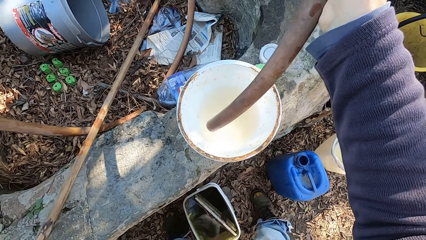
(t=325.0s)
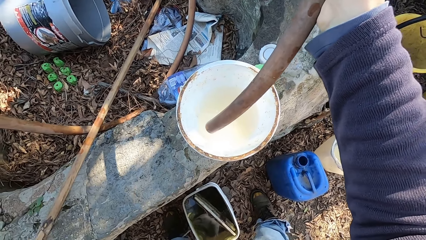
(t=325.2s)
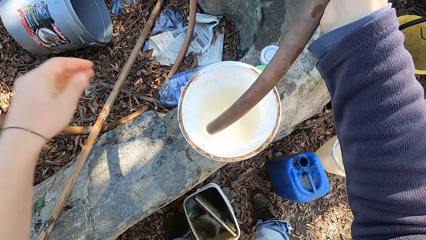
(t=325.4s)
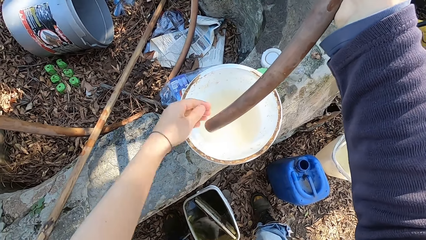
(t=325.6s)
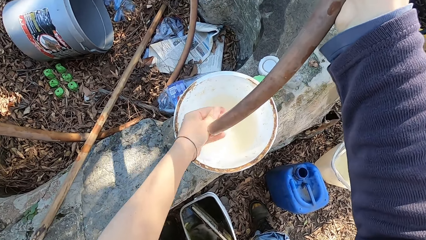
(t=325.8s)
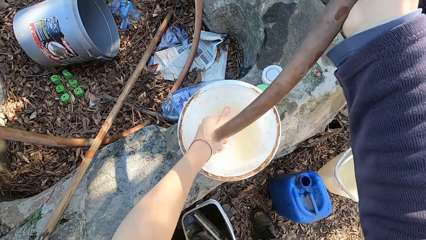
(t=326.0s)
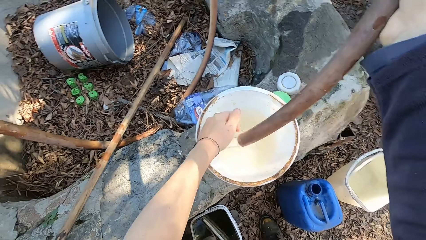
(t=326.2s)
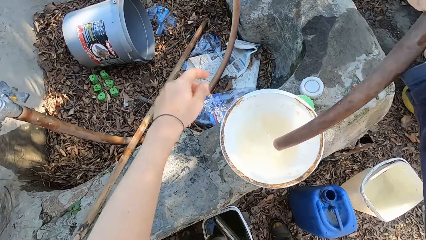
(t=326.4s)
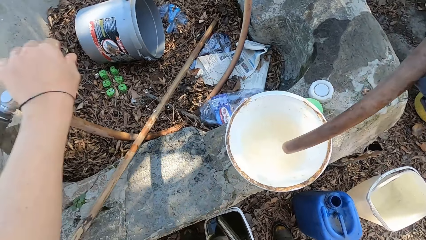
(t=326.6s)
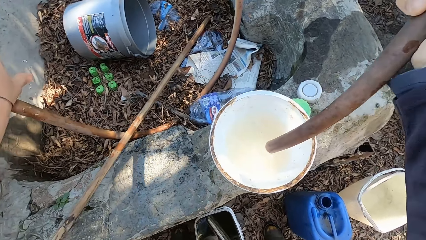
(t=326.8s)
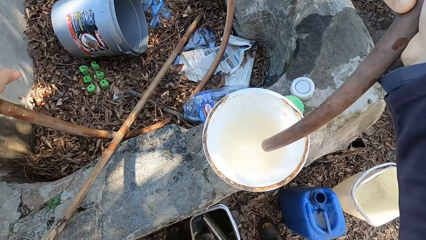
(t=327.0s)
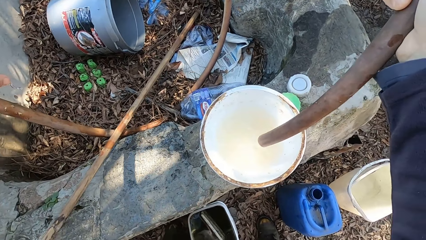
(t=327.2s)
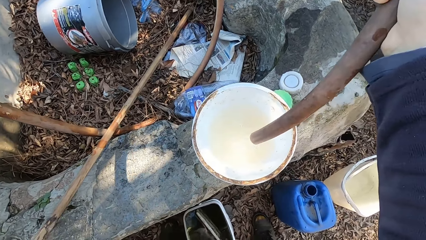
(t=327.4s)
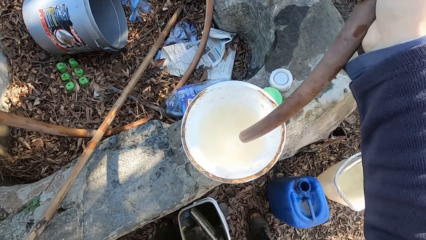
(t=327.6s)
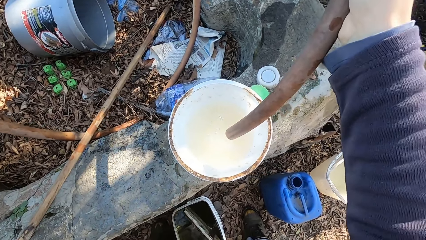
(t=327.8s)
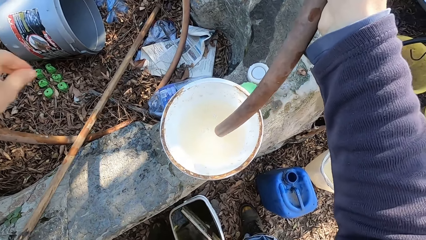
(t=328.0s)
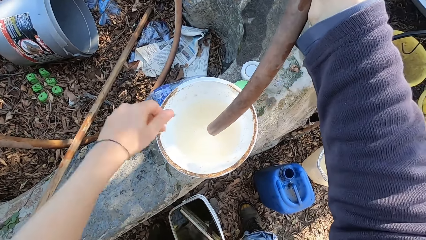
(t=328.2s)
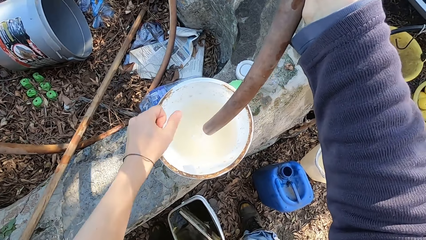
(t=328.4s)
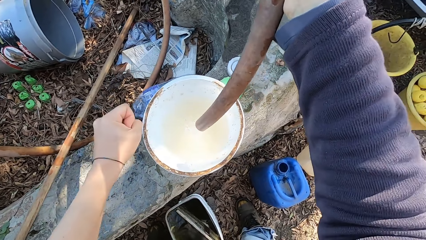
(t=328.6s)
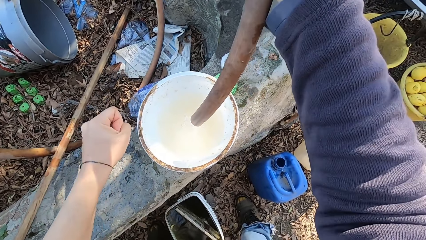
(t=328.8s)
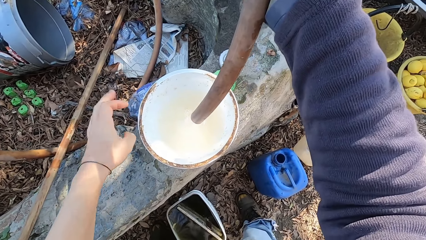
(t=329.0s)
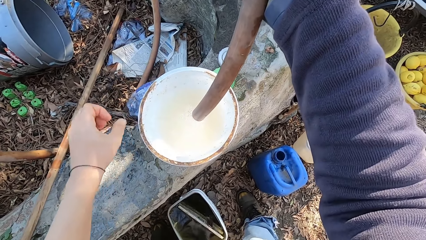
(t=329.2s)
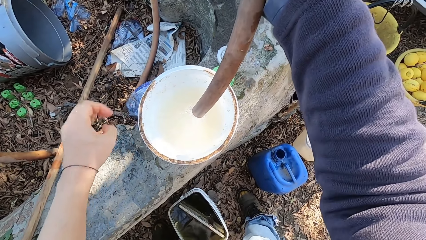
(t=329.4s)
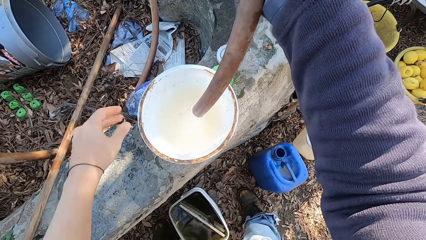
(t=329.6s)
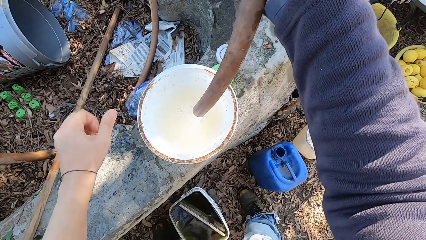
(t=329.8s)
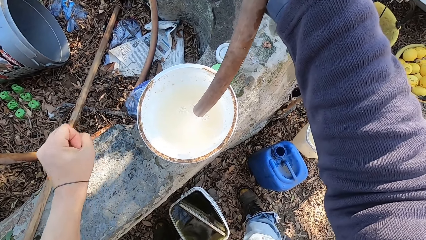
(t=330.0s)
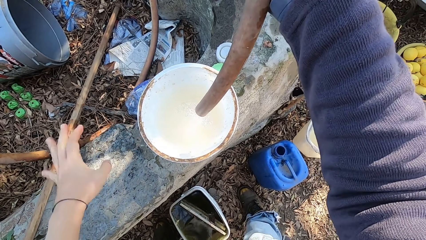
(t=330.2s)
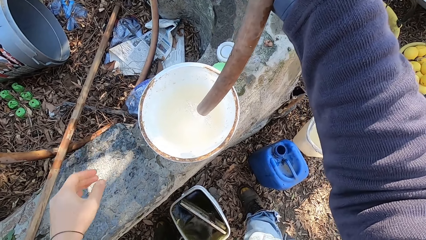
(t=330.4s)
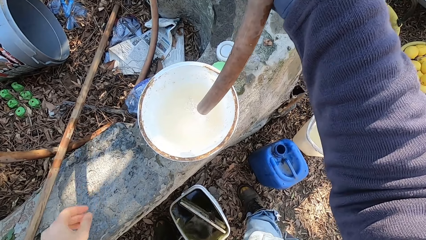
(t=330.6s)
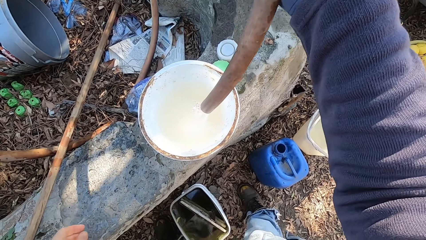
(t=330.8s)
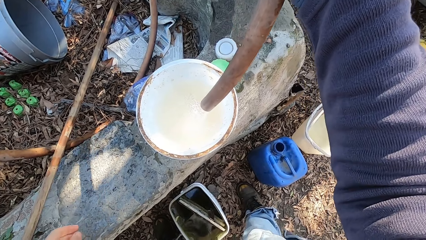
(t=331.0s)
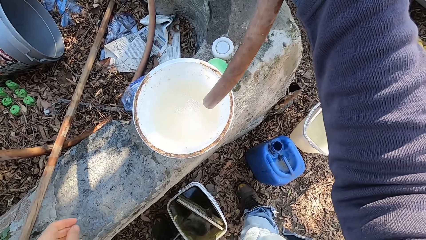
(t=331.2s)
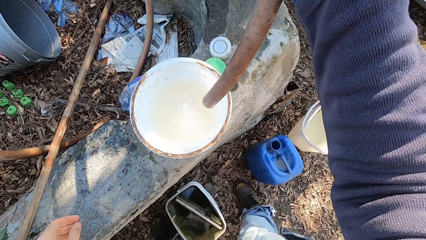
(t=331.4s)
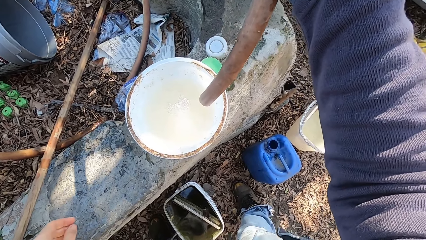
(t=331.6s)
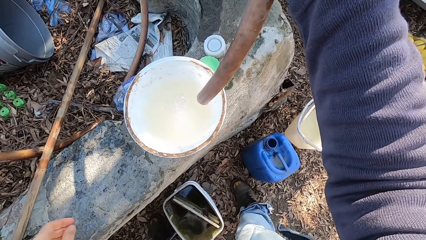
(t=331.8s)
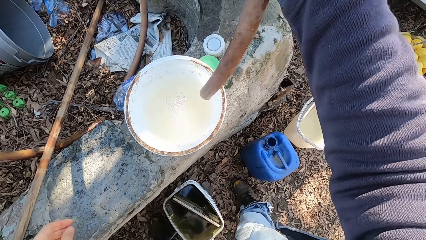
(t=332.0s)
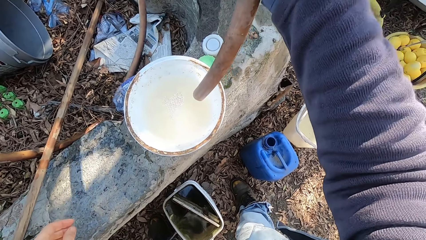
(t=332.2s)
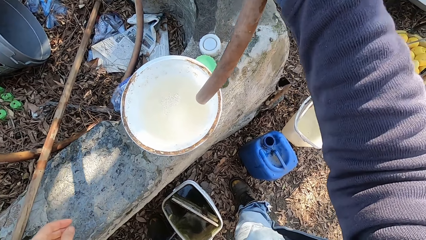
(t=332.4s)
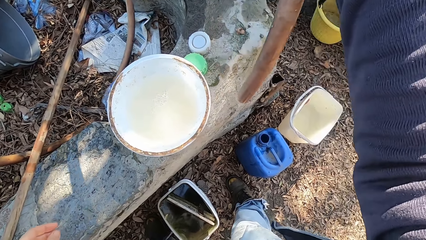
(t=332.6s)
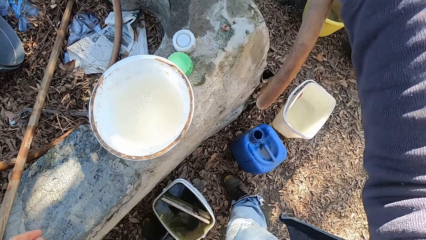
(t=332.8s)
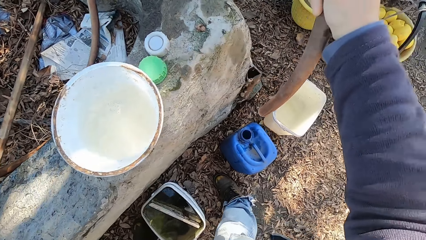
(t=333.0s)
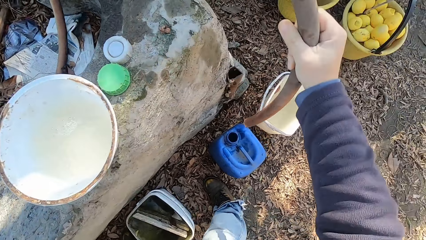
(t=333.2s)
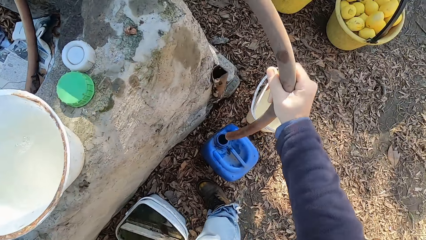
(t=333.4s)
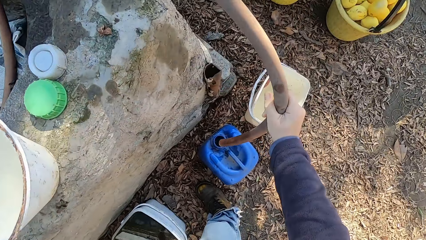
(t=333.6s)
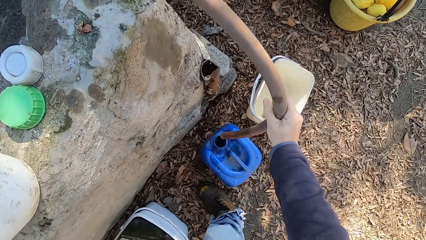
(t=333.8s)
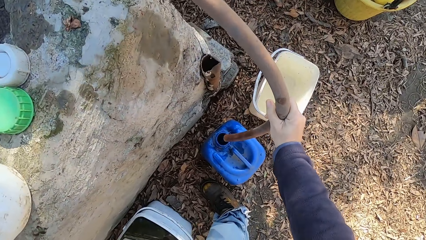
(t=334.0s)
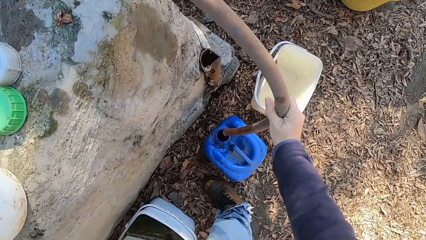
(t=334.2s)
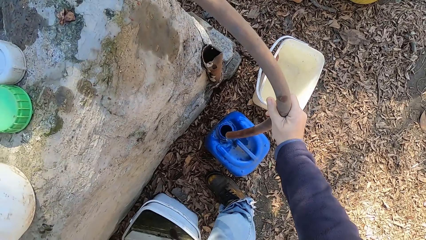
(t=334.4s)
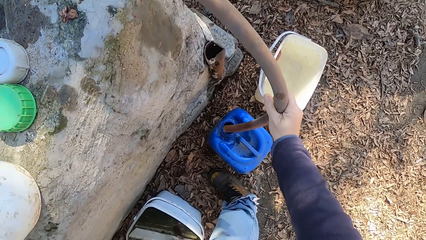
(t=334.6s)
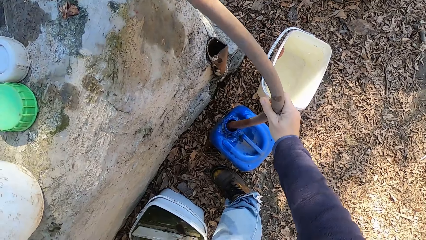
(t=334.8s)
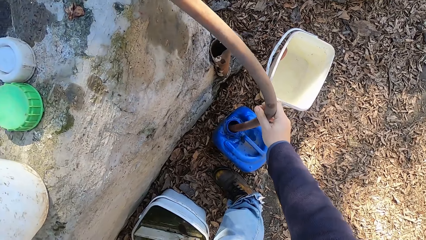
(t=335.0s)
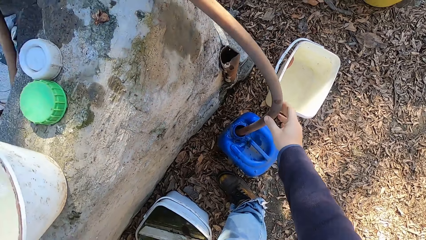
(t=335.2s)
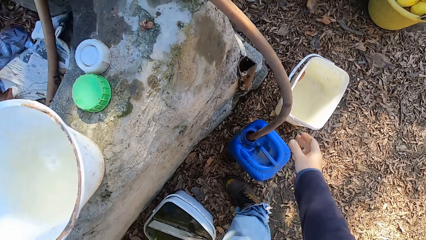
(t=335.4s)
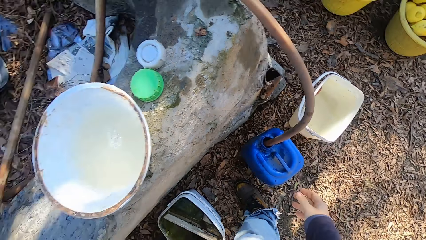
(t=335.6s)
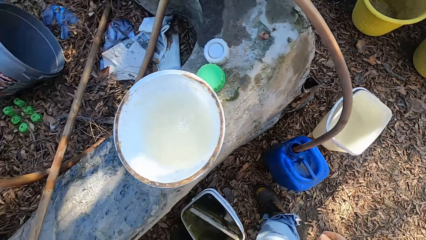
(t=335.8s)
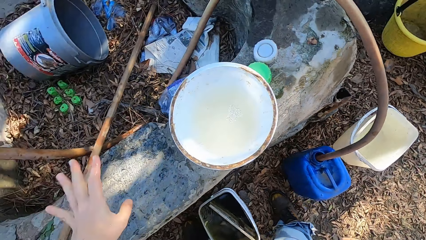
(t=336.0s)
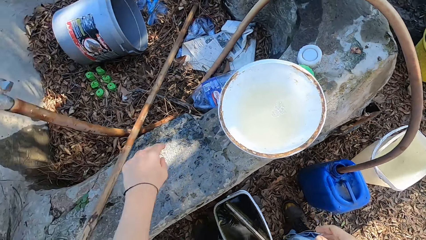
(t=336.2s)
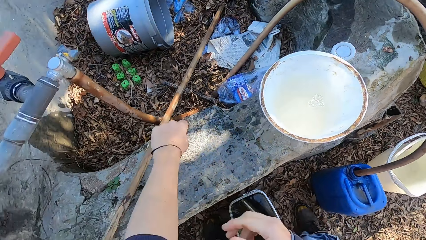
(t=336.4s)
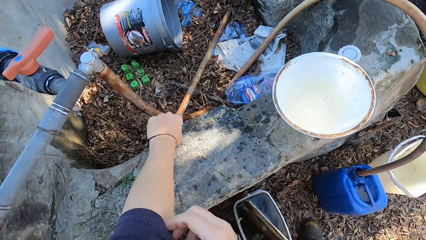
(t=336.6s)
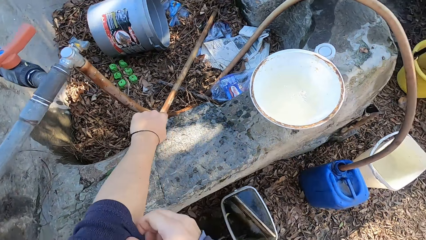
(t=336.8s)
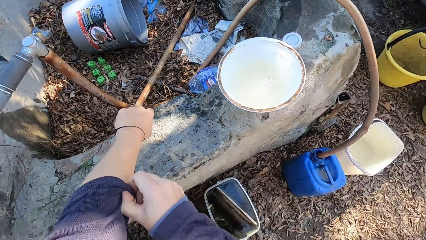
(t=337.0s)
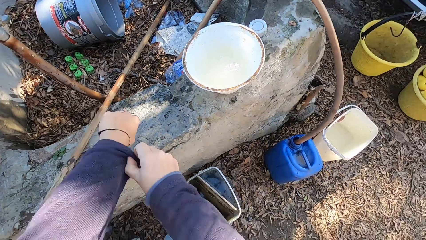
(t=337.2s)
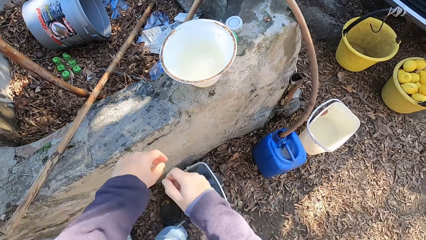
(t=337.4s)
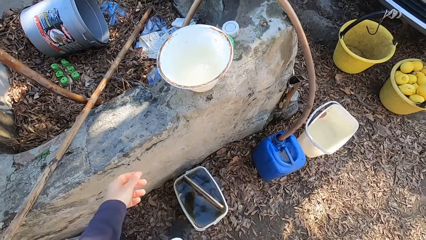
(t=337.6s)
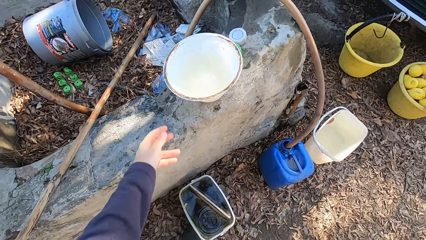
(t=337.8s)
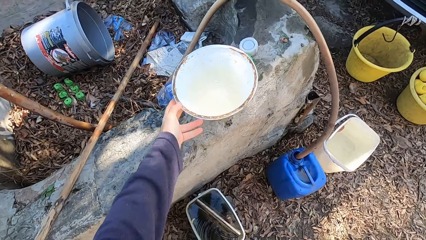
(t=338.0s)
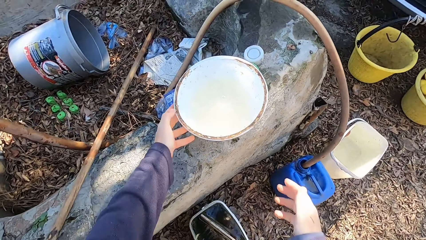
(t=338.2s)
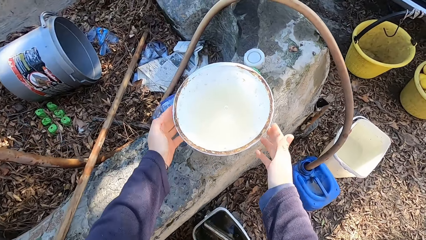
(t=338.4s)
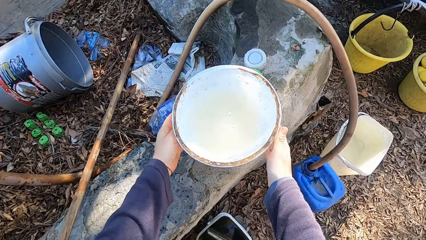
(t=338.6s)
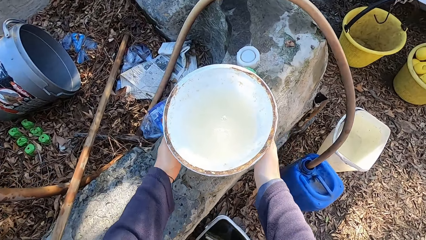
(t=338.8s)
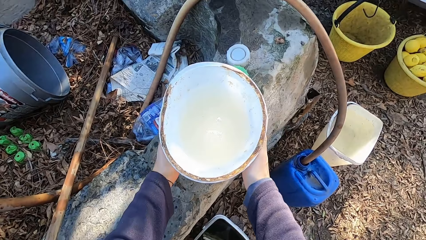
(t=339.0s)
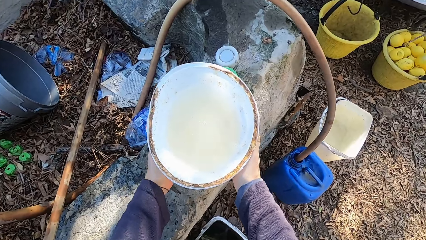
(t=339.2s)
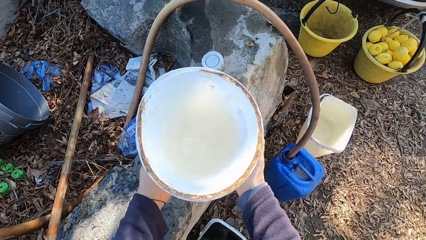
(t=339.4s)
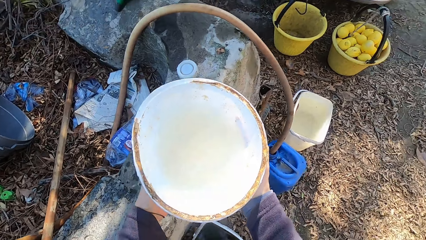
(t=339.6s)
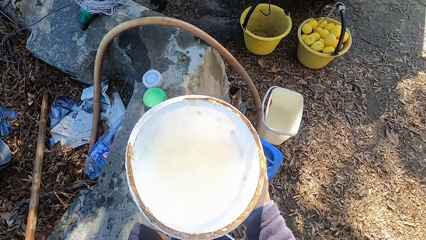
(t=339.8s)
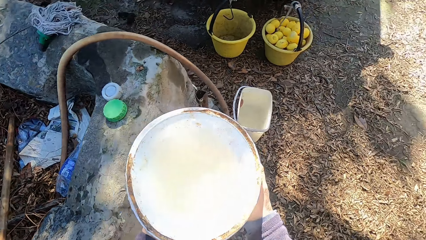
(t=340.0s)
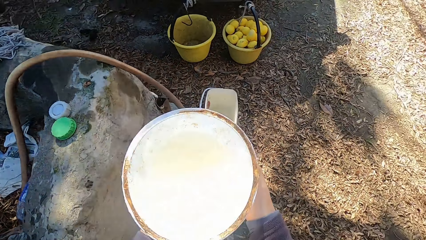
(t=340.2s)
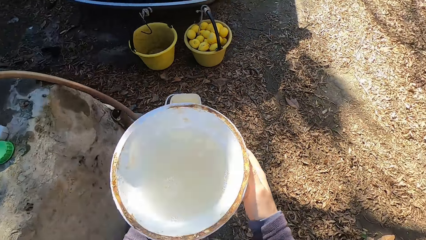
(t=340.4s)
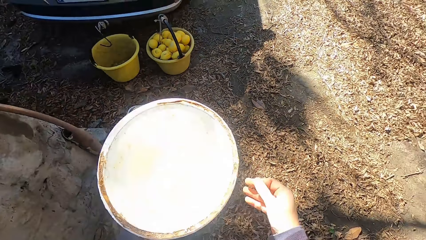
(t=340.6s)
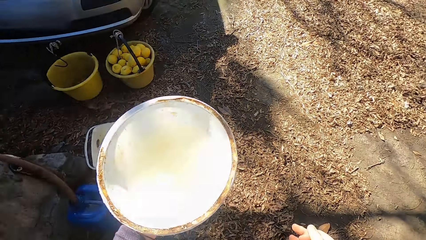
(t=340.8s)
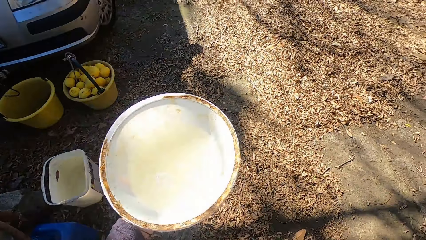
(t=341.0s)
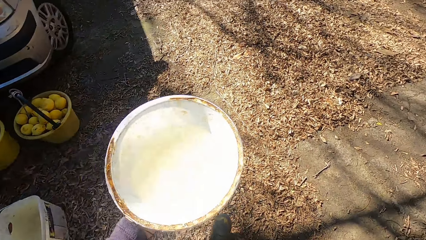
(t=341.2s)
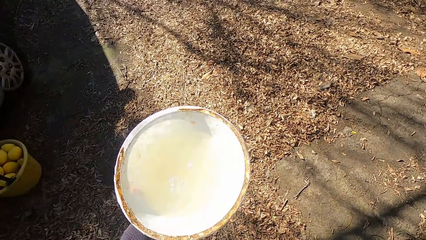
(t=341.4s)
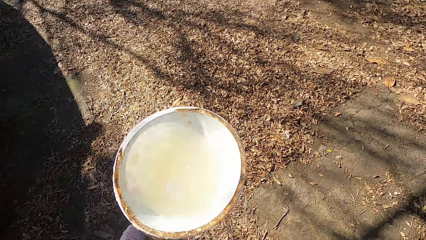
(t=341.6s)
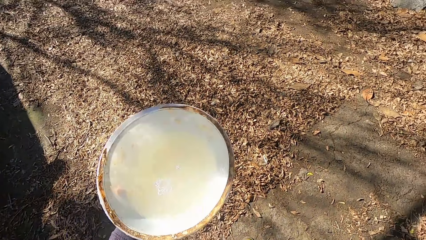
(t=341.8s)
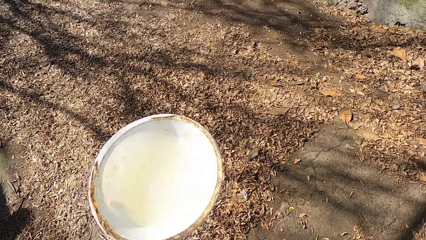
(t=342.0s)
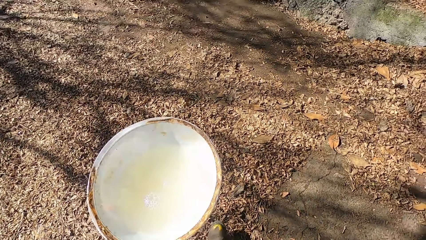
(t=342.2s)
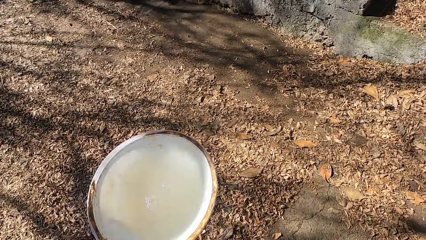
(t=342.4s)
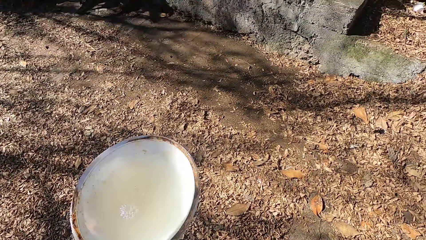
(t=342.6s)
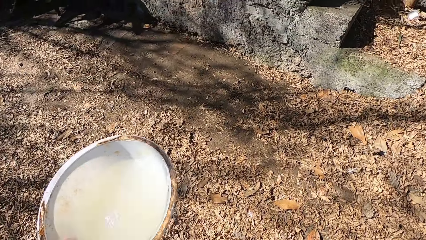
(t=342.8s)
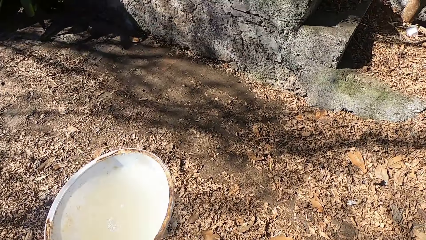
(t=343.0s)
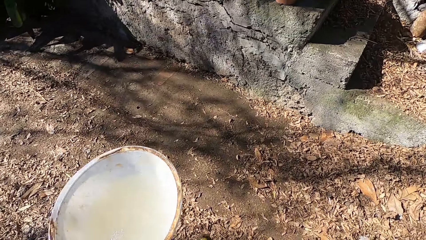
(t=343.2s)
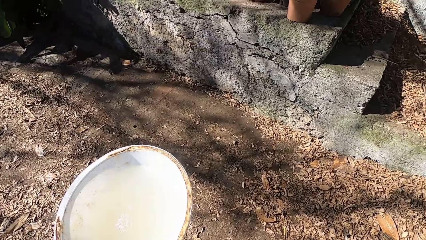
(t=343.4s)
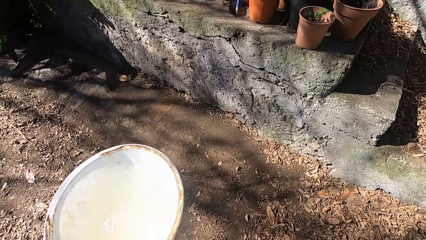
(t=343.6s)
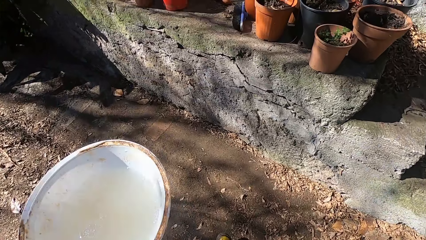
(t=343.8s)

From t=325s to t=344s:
The camera wearer moves the hand. He cleans the hand. He touches the tap. He puts water into the bowl with the hose in his right hand. He drains water from the fingers. He puts the hose into the keg with his right hand. He moves the hands. He pulls his left sleeve down with his right hand. He picks up the bowl from the pavement with both hands. He walks around.
